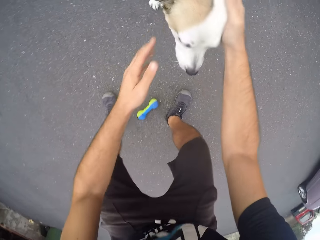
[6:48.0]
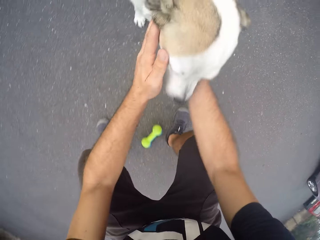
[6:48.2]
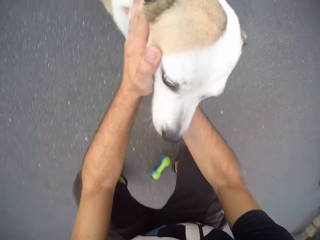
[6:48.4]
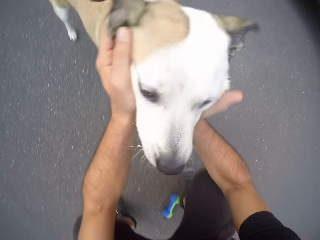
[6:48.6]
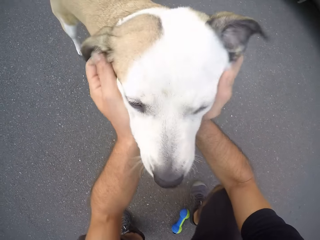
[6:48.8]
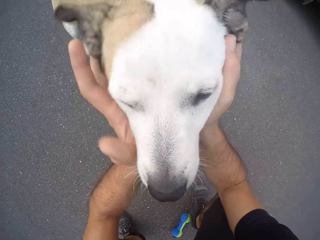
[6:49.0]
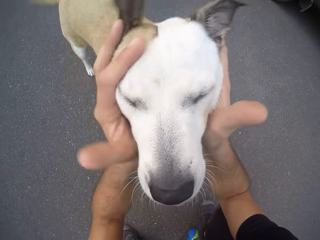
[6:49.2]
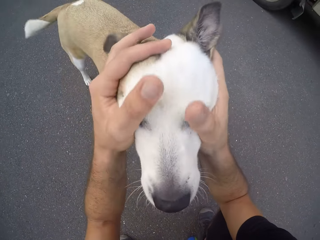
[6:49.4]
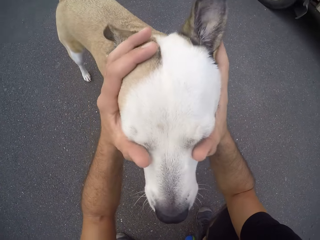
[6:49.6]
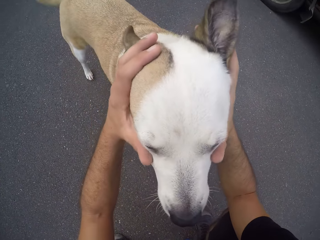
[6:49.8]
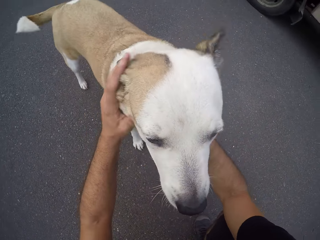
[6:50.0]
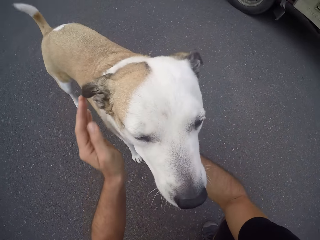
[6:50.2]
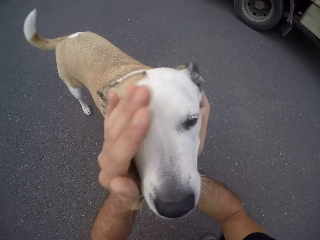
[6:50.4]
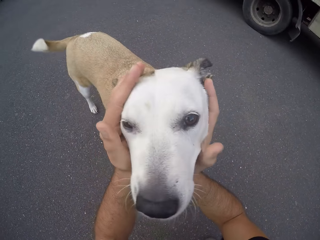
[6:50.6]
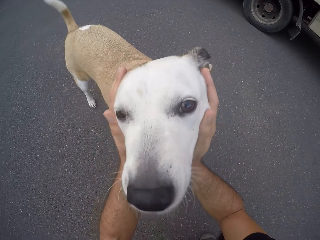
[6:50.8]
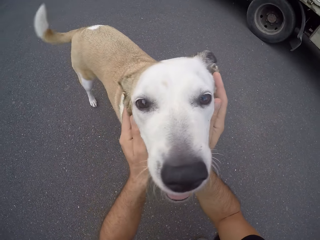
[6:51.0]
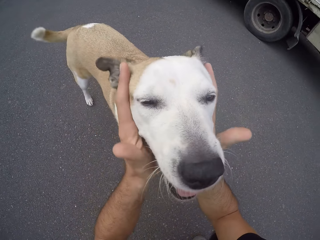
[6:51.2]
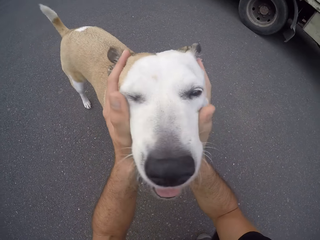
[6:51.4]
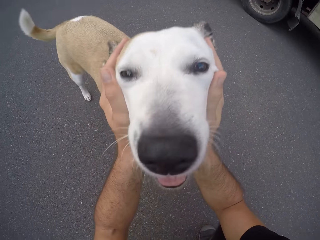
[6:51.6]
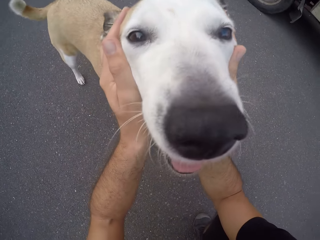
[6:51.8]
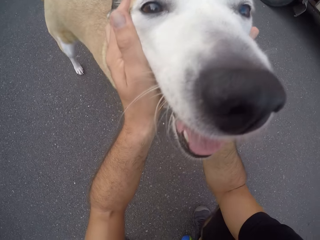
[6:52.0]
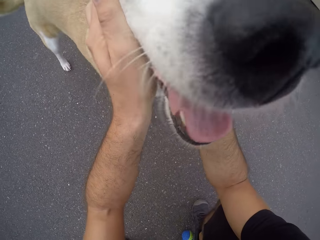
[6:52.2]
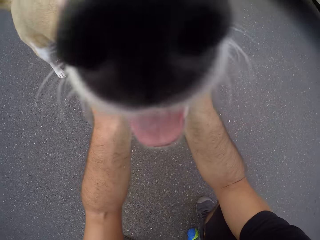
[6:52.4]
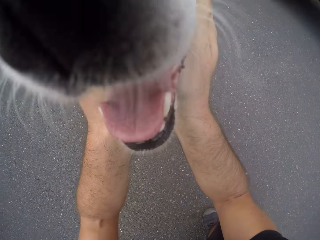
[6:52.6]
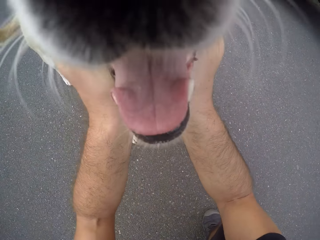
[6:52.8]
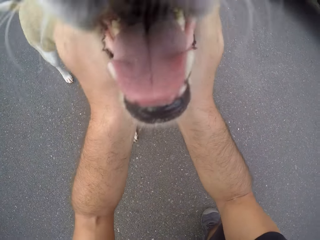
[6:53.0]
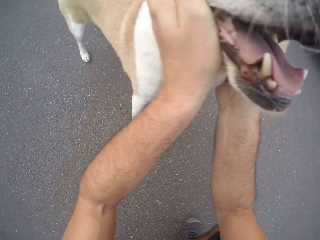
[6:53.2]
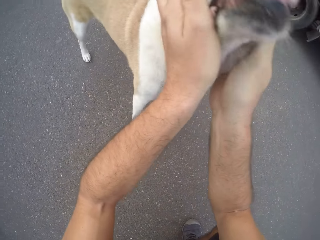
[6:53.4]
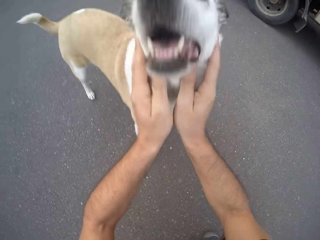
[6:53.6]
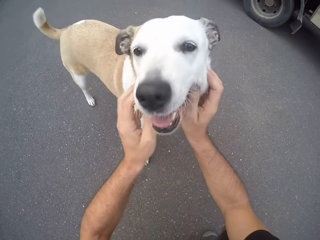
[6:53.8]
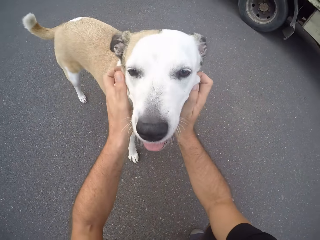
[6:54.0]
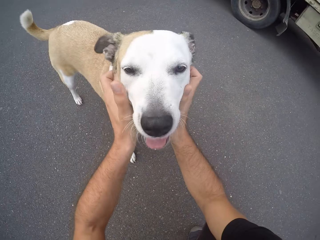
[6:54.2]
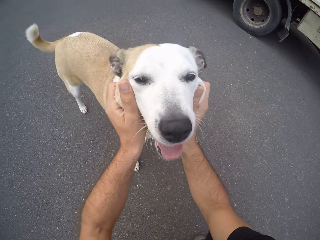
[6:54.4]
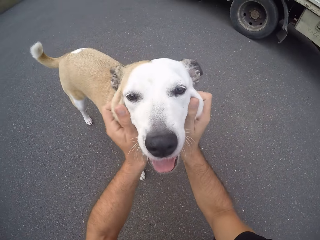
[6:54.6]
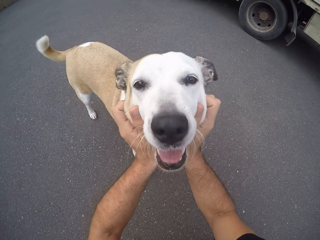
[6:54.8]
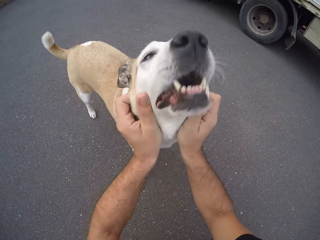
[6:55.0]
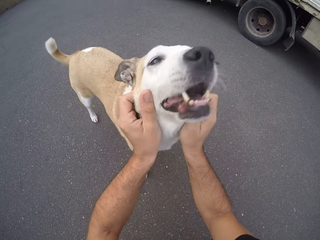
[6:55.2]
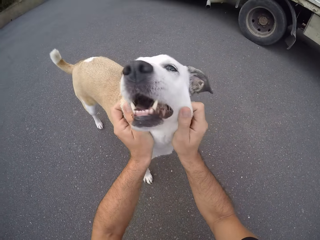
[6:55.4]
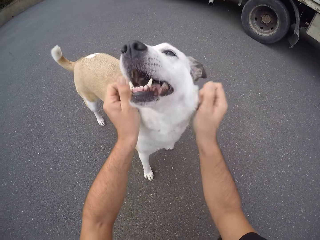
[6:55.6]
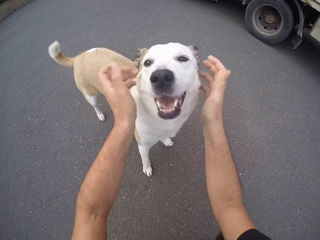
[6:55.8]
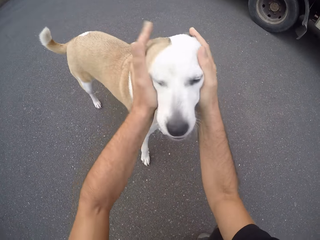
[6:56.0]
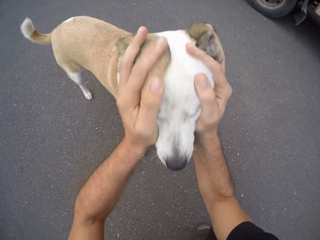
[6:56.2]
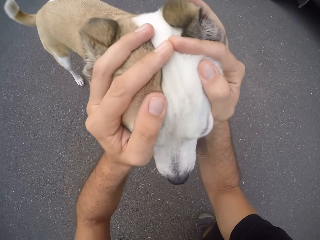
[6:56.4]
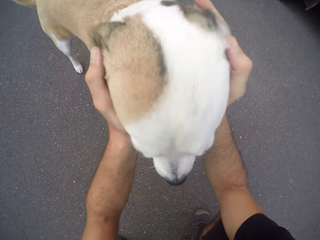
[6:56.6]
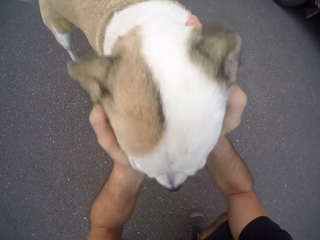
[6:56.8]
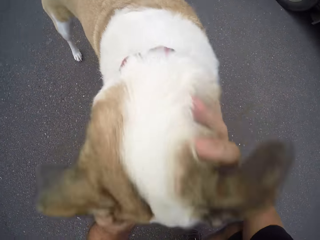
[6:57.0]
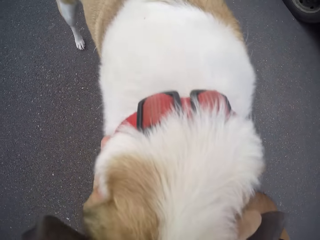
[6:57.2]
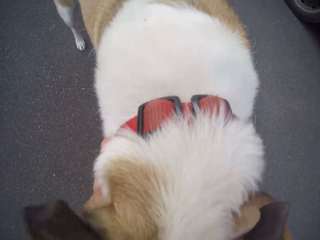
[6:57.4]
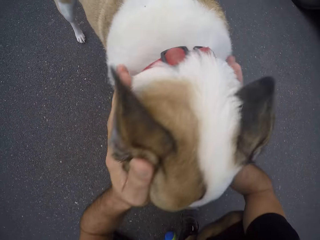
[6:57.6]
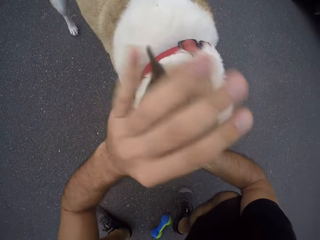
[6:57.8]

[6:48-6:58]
The camera wearer rubs the dog with both hands. They interact with the dog.

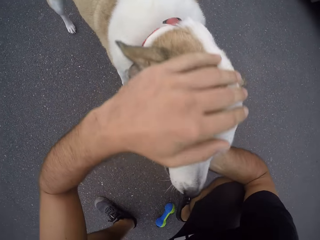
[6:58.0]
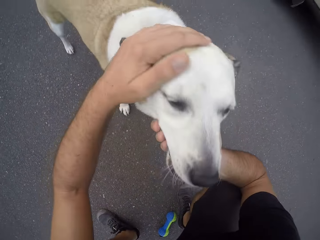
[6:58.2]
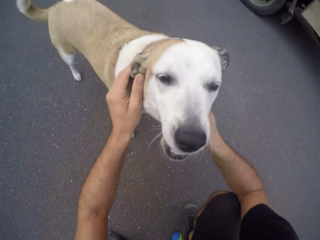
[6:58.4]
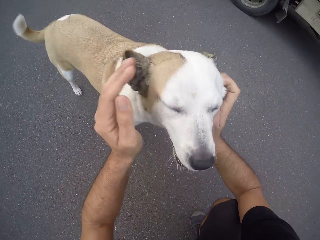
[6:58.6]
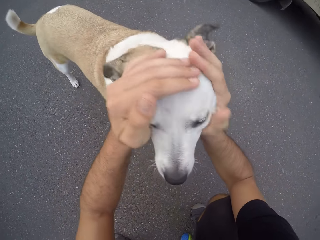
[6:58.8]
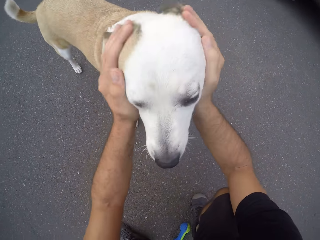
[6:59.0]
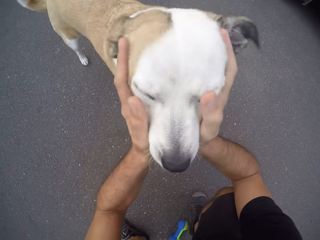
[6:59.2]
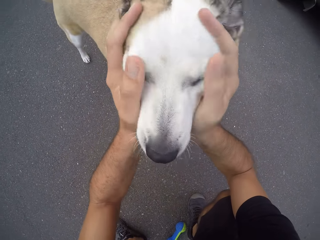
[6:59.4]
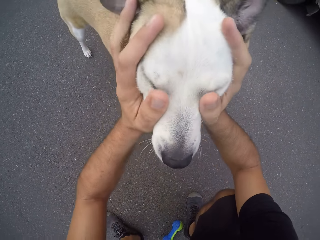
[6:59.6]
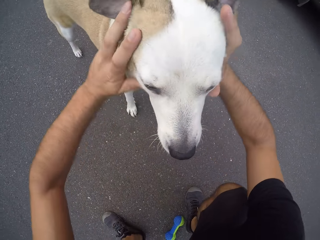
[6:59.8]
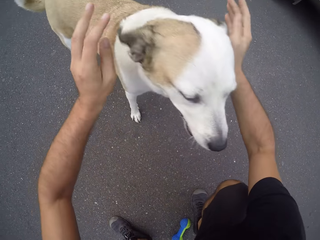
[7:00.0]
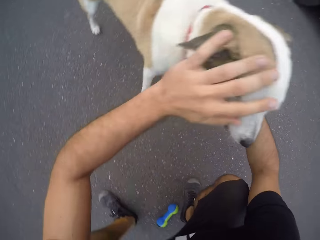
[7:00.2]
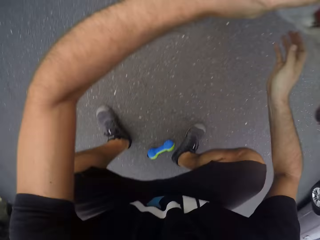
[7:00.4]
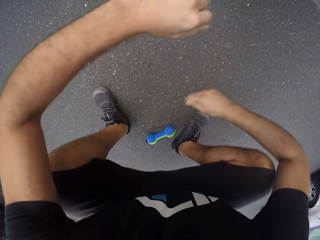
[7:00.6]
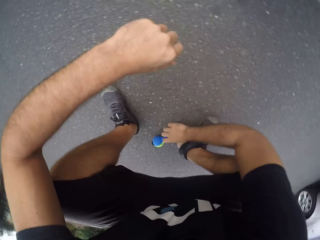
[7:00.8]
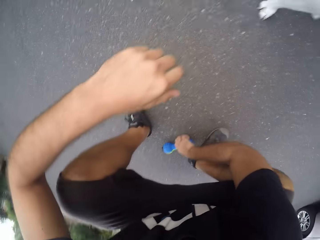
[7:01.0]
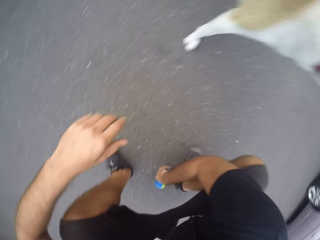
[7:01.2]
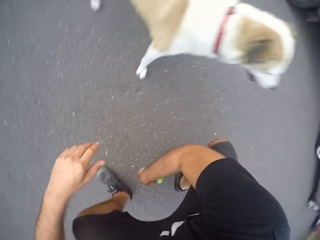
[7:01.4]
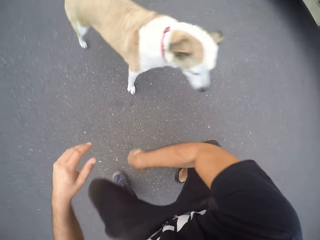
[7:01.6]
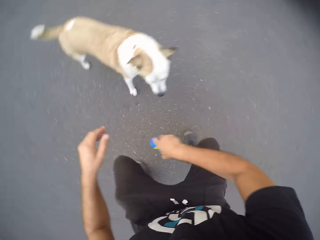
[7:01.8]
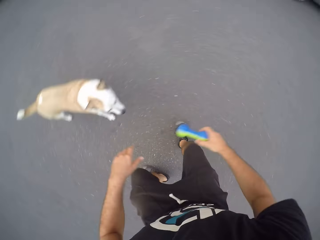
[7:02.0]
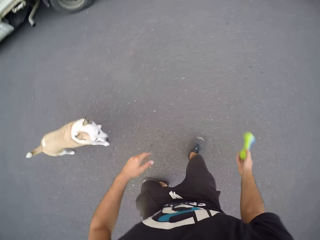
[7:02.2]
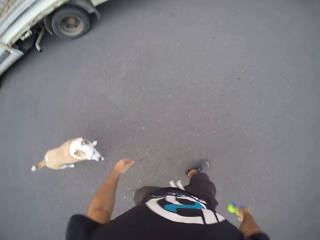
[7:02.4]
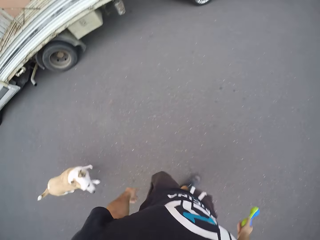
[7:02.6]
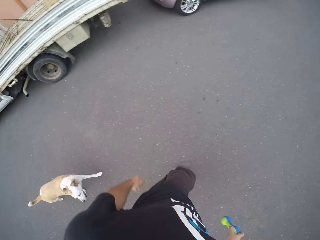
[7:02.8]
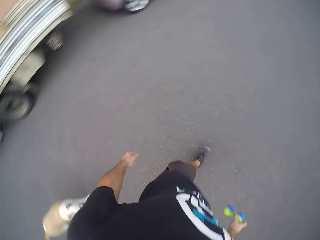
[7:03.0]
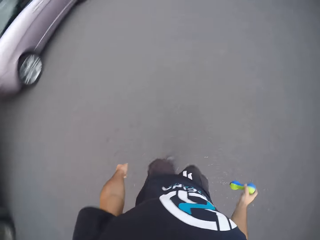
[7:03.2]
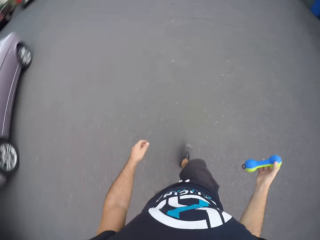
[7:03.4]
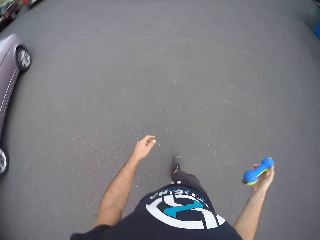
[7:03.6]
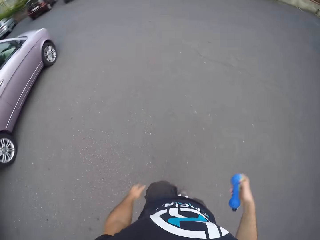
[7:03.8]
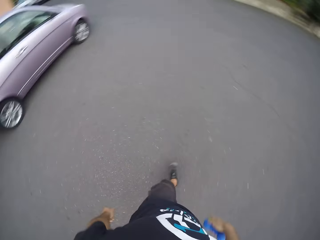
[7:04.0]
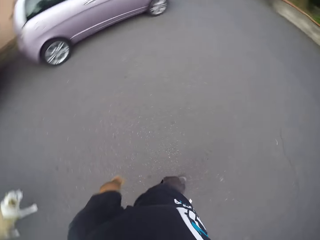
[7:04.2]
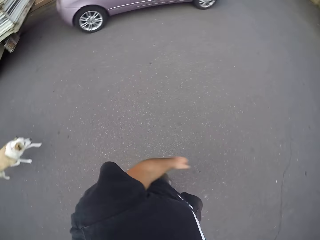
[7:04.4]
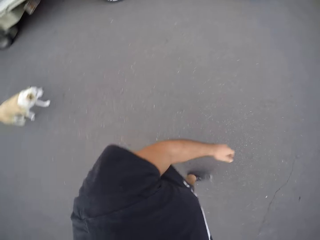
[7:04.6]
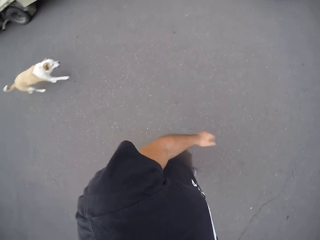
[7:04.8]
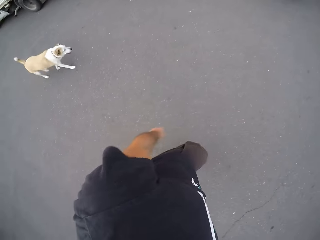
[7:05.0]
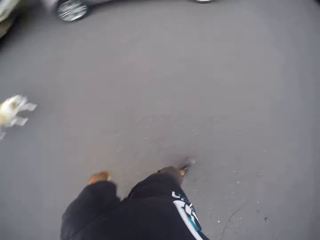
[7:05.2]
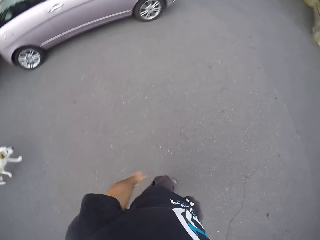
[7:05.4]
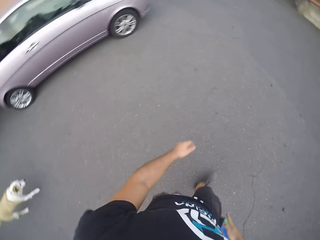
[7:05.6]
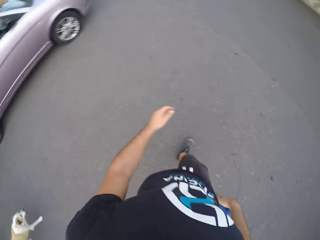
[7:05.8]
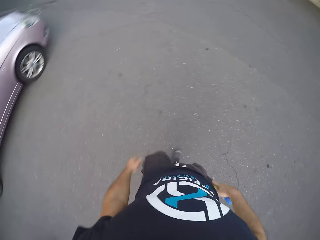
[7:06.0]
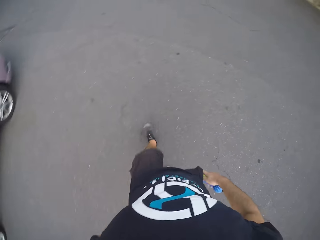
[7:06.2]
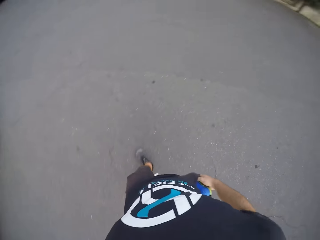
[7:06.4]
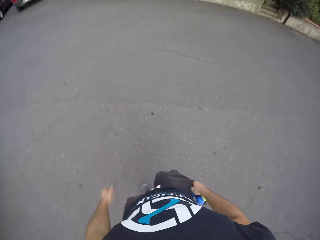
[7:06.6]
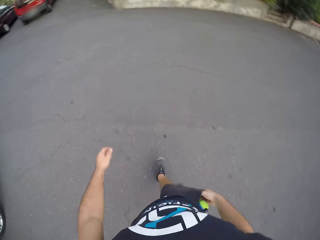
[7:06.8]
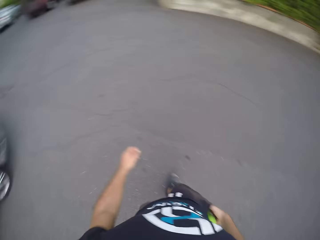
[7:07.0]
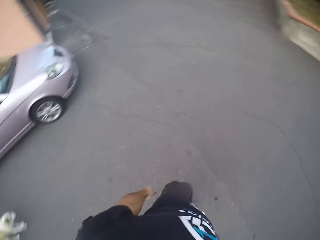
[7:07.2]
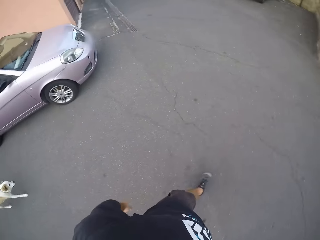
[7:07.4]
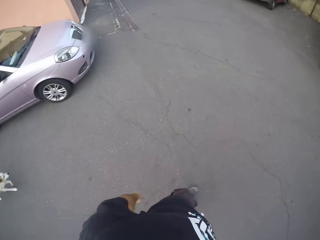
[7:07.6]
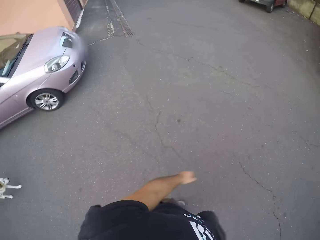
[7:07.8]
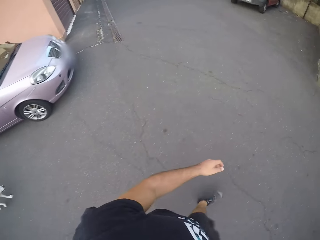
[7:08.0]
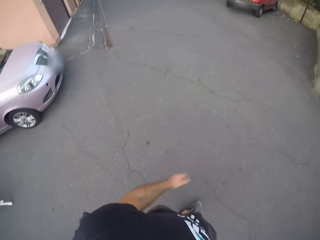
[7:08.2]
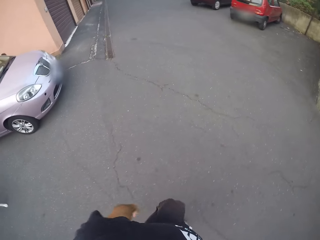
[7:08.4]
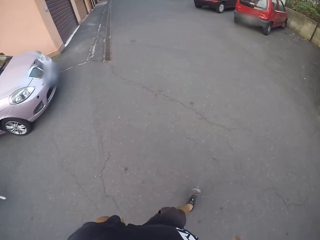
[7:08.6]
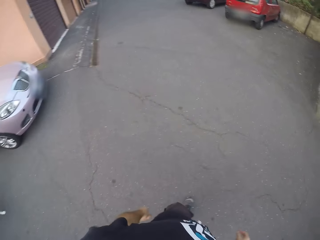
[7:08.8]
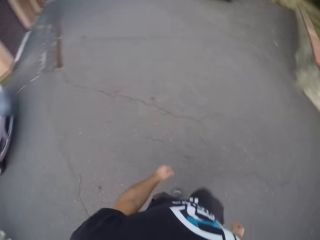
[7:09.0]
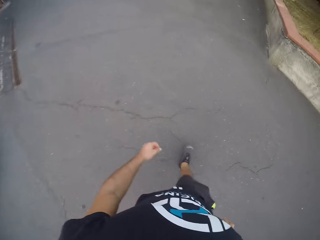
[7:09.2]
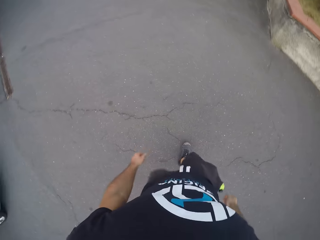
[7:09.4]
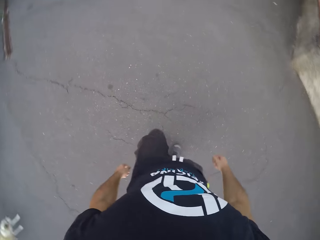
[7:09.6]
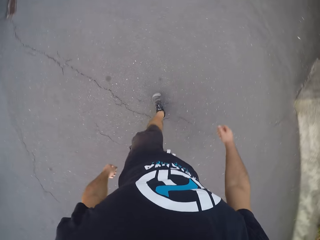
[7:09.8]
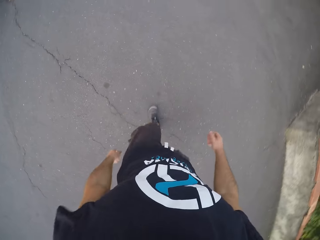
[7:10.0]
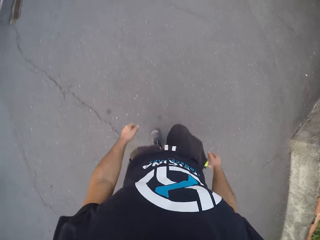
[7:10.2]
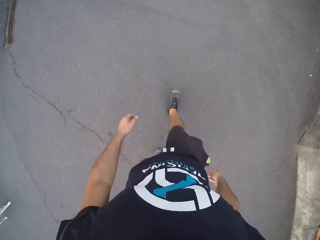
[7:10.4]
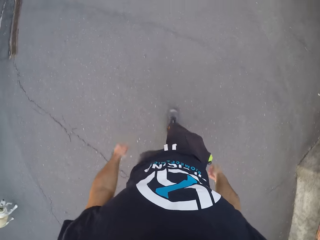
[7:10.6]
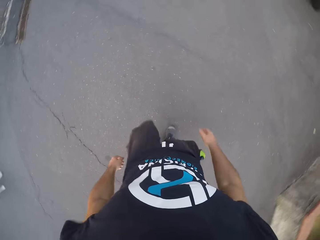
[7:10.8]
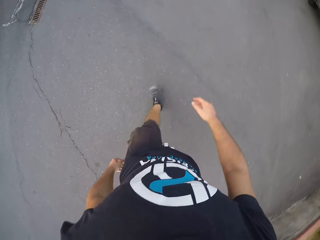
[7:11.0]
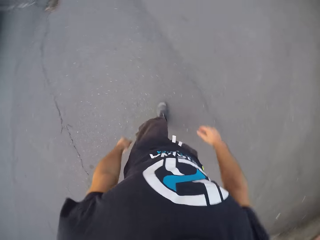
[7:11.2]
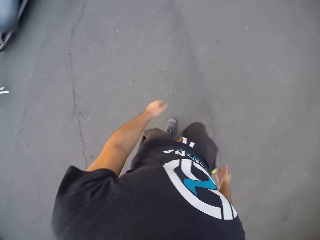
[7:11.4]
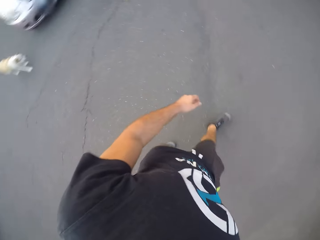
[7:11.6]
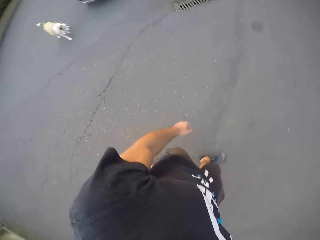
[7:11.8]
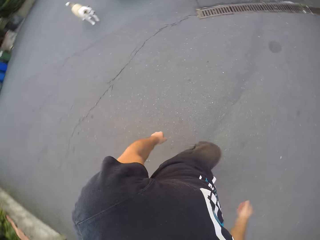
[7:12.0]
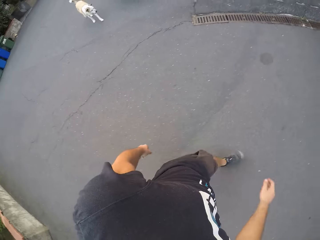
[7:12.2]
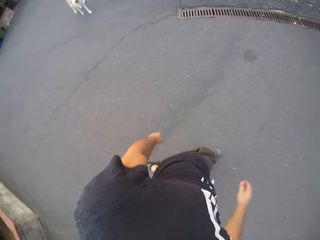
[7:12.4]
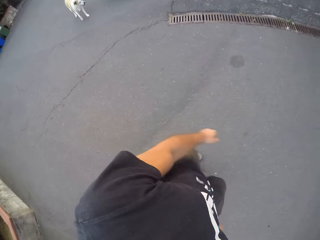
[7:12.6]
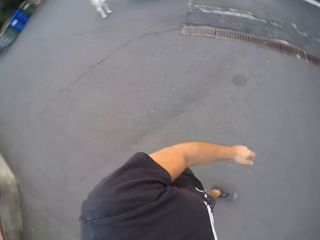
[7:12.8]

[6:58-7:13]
The camera wearer picks up the toy rubber bone on the ground with his right hand. He walks down the road. The dog walks on the road. The camera wearer puts the toy rubber bone in his shorts pocket with his right hand.
